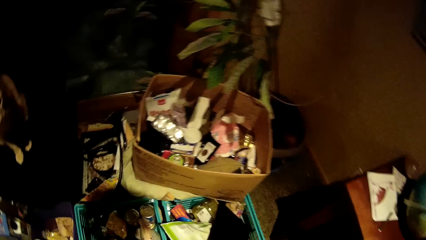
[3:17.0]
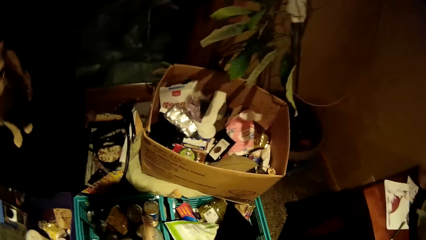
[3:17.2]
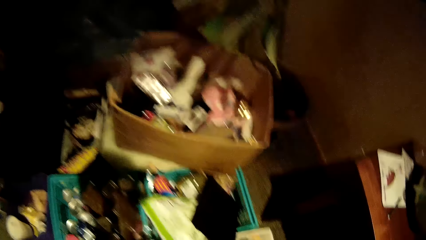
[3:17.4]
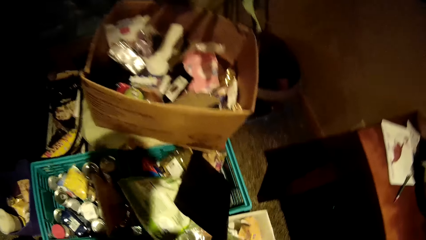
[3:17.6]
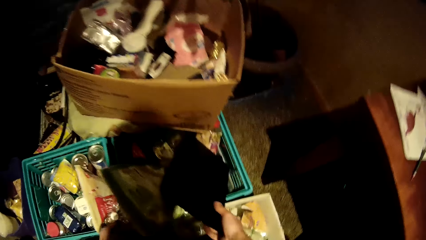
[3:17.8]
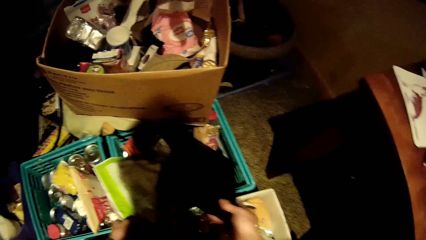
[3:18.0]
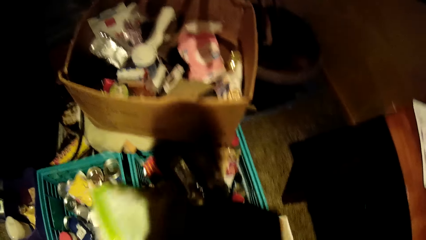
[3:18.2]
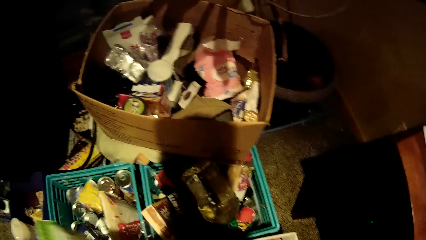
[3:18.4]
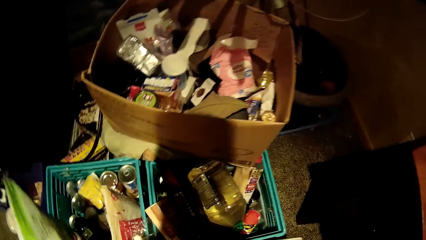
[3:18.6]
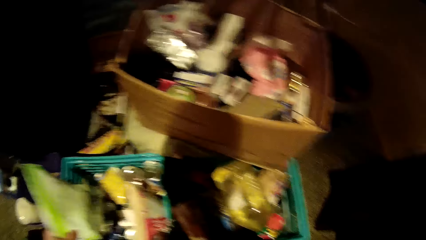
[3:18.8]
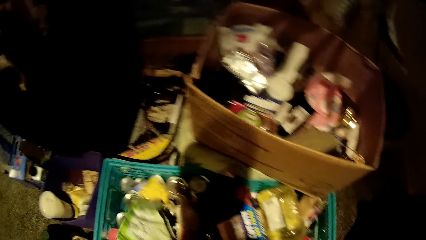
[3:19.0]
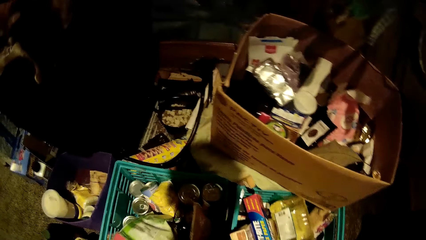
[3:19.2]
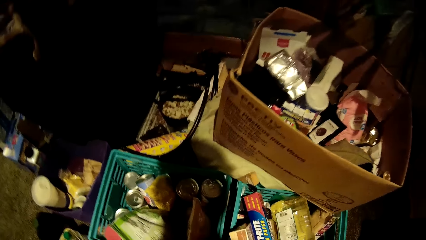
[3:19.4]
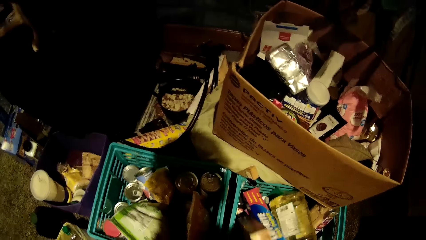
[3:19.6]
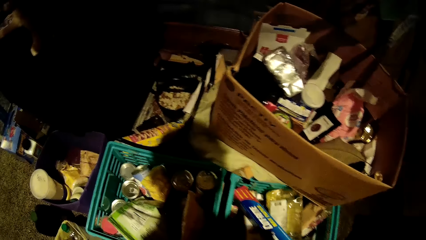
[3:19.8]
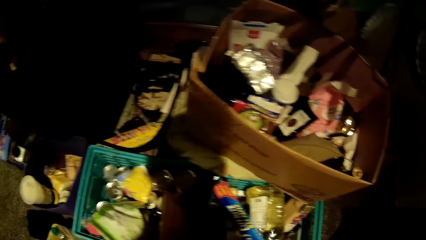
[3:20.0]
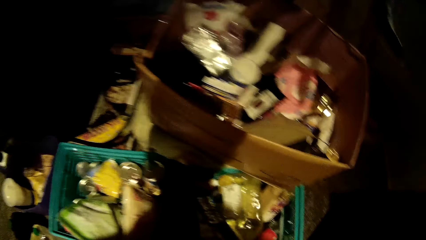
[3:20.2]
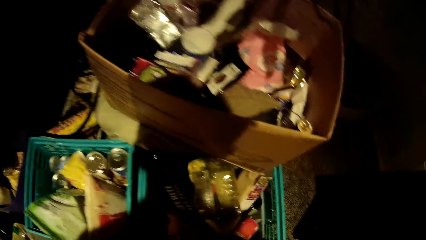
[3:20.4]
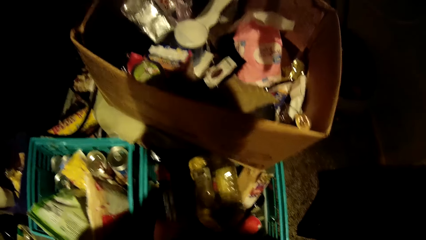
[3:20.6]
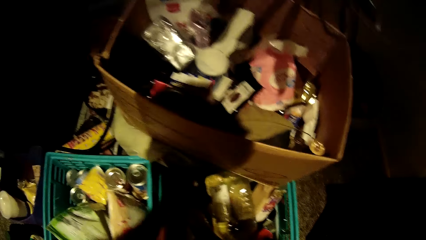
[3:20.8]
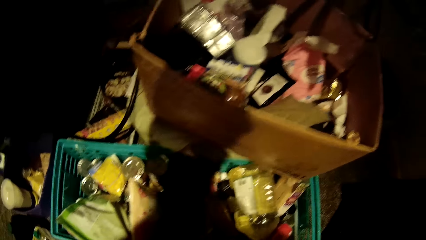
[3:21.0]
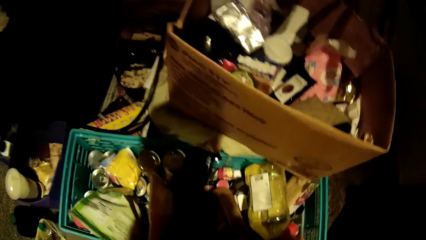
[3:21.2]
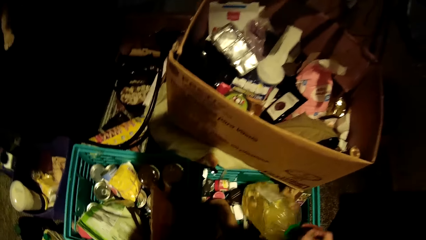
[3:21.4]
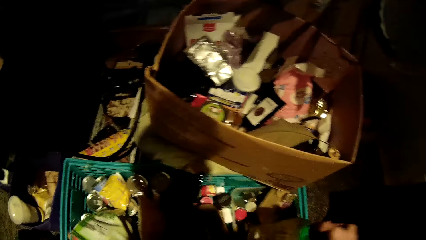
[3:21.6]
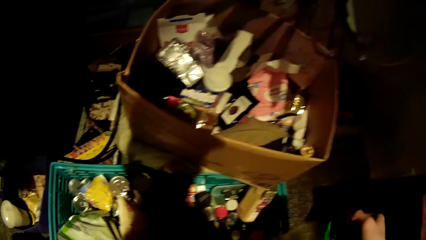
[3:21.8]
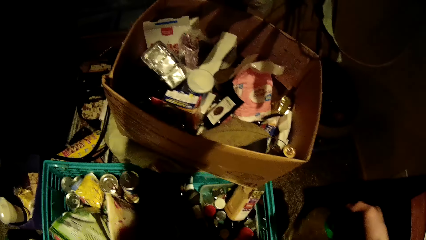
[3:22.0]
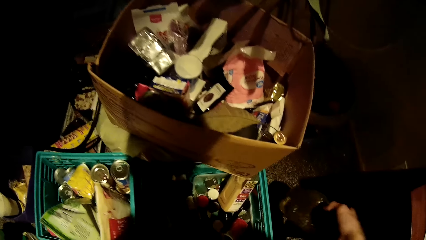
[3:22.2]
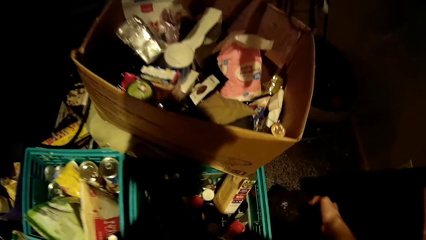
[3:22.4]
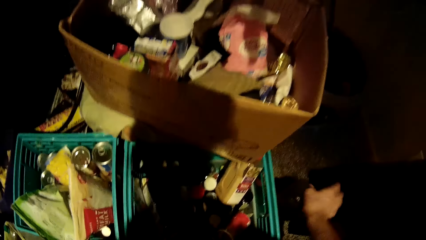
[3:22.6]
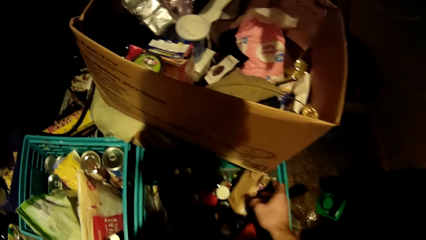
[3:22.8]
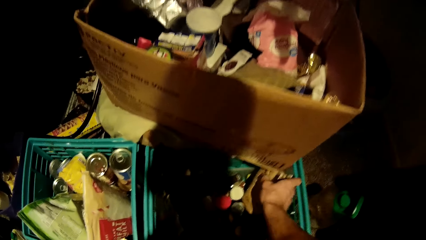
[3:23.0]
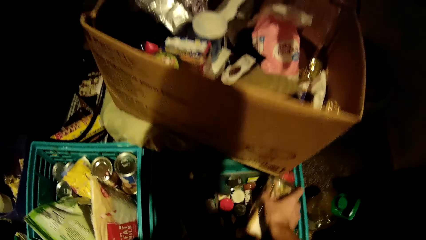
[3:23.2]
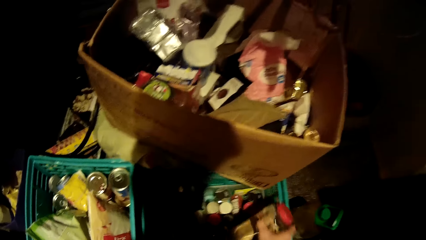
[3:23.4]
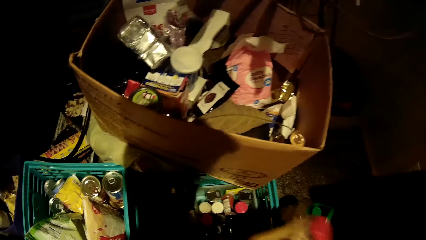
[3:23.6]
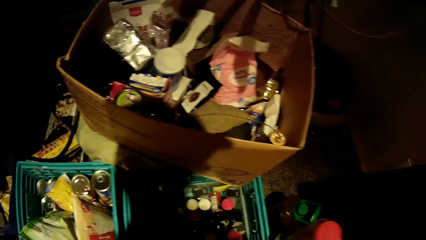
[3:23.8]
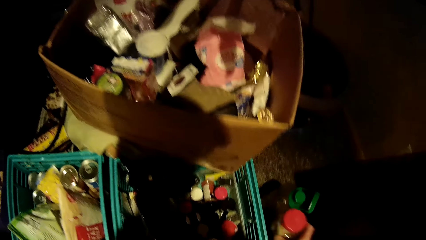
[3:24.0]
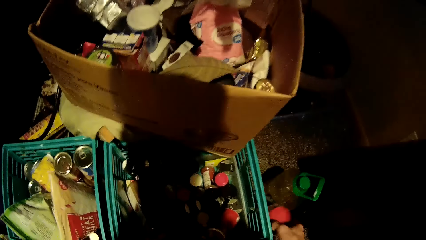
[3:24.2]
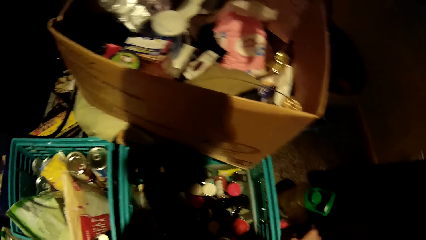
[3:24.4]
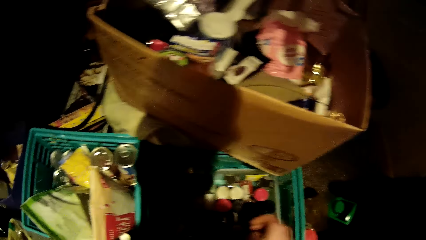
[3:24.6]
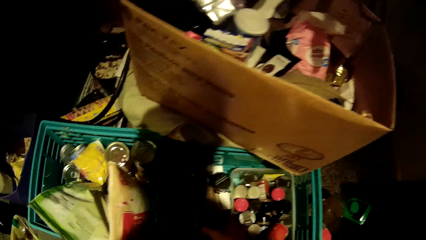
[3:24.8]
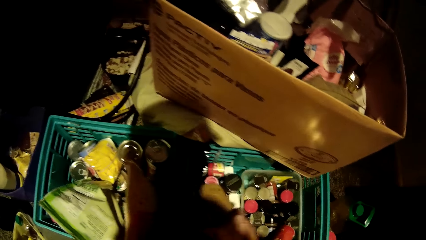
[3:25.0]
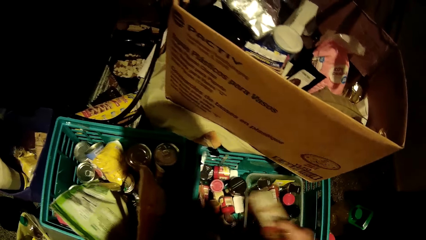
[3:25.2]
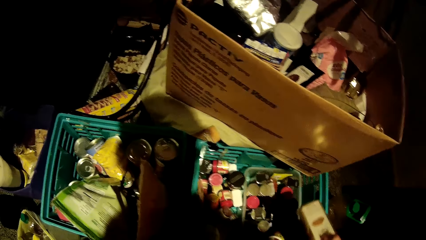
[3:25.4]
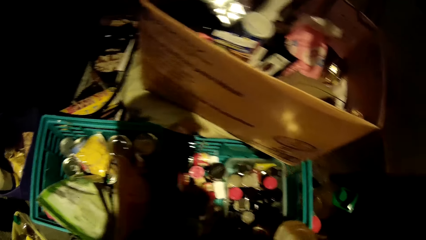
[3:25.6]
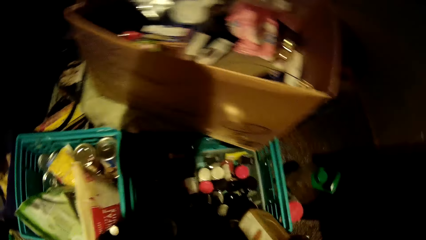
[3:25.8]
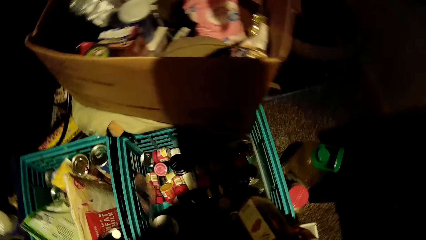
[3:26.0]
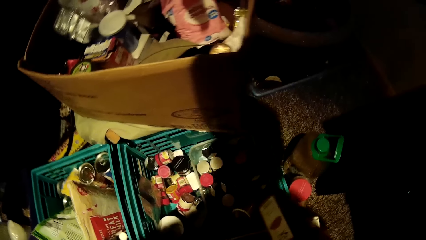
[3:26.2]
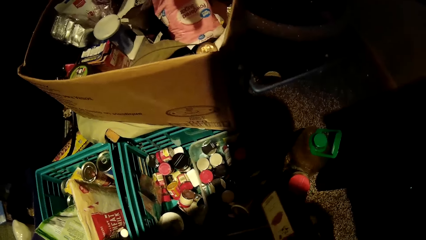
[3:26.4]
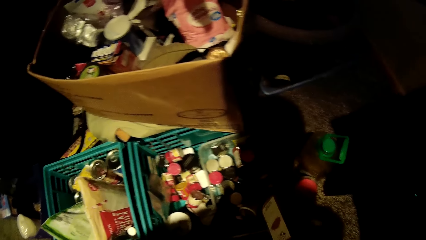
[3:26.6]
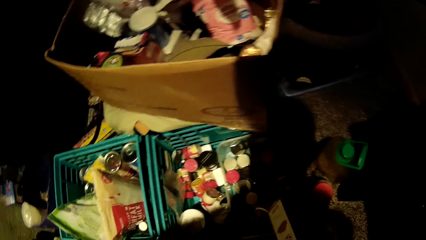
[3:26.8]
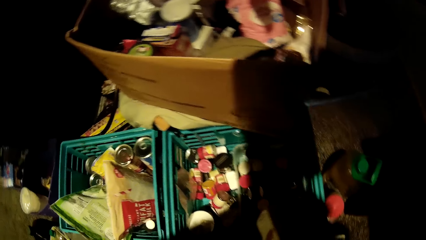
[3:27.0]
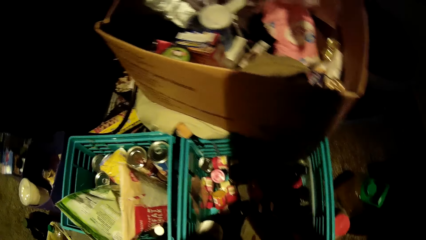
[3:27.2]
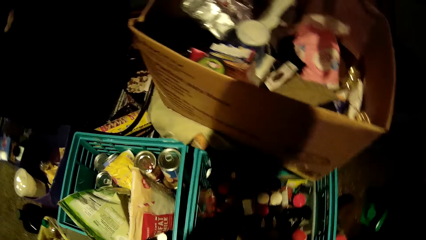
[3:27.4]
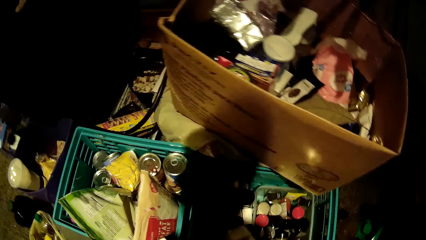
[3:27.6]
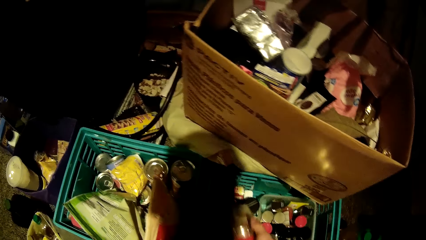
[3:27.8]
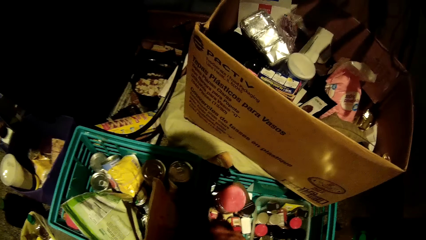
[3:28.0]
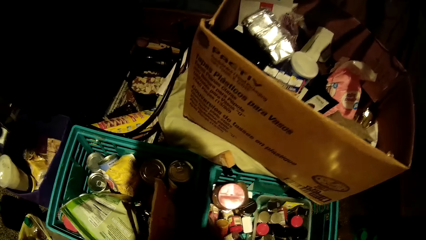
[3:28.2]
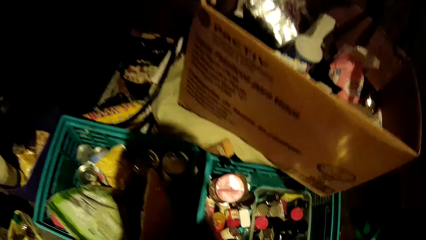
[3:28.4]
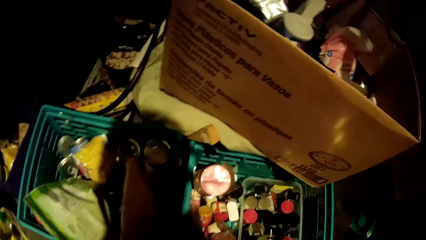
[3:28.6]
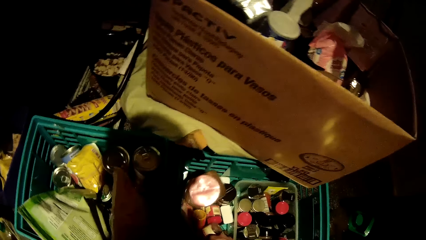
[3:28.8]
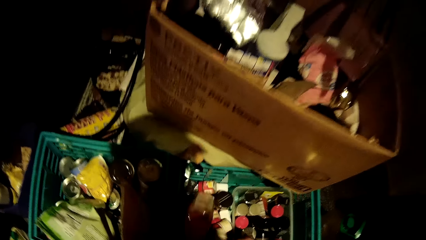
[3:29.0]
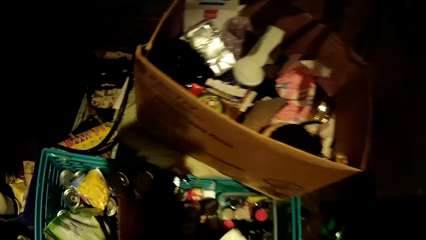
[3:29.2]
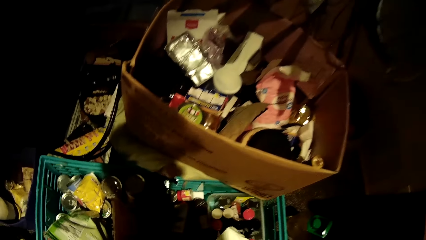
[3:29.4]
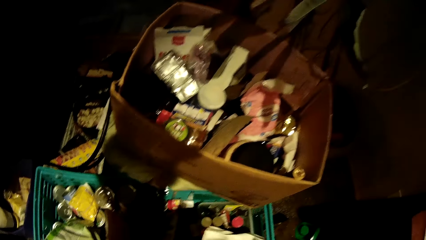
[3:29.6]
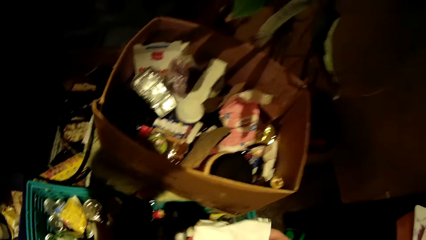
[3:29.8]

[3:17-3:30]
The camera wearer picks the cardboard from the green basket with his right hand. He picks the sachet of milk from the green basket with his left hand. He places the items in his hands in the green basket. He picks a carton of toothpaste from the green basket on the floor with his left hand. He picks a keg of vegetable oil from the green basket on the floor with his right hand. He places the keg of vegetable oil on the floor with his right hand. He picks bottle items from the crate, placing them down. He picks a jar of nuts from the green basket on the floor with his right hand. He places the jar of nuts on the floor with his right hand. He interacts with the items in the green basket on the floor with his right hand. He picks up a piece of paper from the green basket with his right hand. He picks a packet of something from the crate.

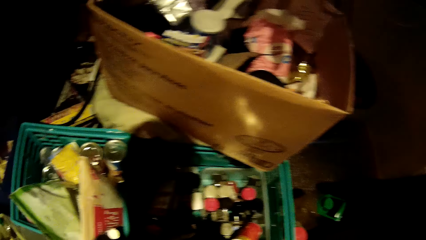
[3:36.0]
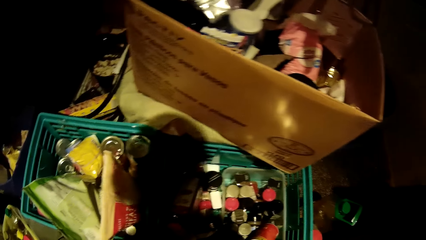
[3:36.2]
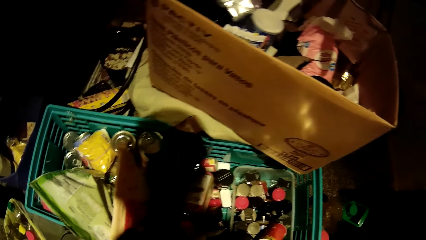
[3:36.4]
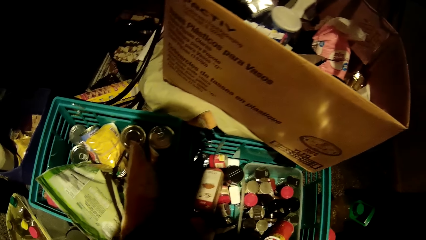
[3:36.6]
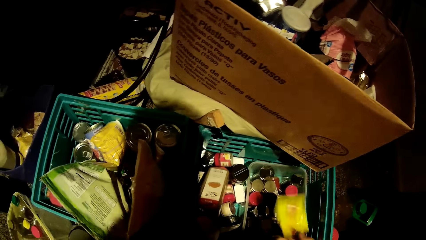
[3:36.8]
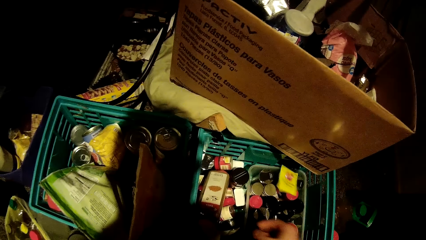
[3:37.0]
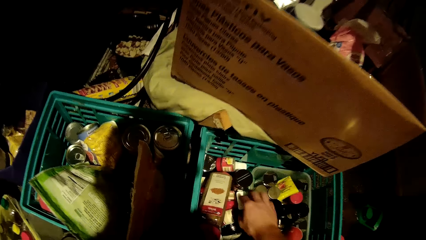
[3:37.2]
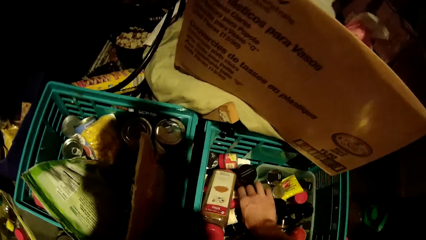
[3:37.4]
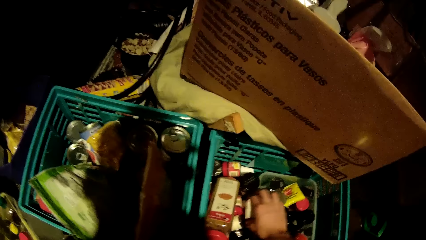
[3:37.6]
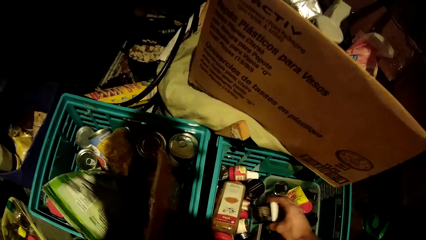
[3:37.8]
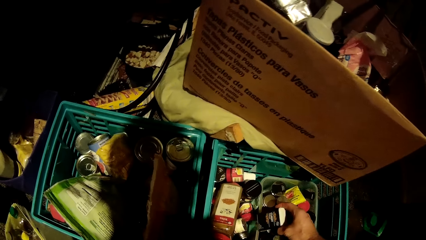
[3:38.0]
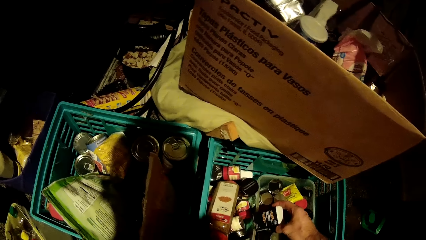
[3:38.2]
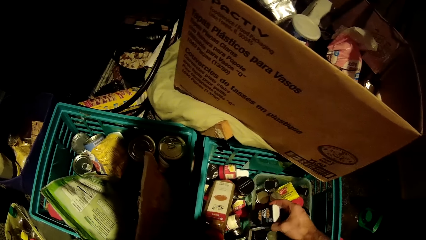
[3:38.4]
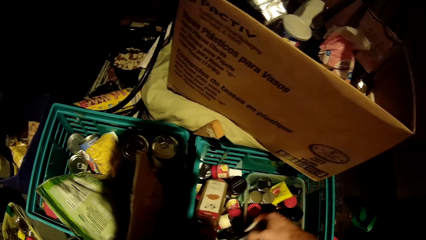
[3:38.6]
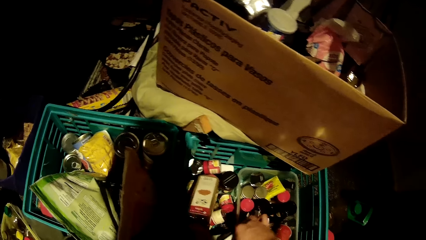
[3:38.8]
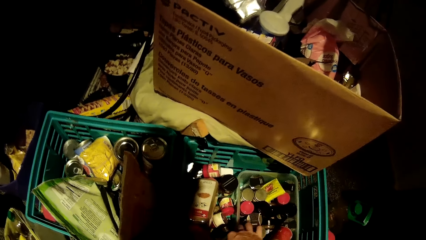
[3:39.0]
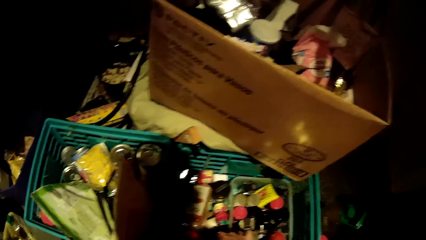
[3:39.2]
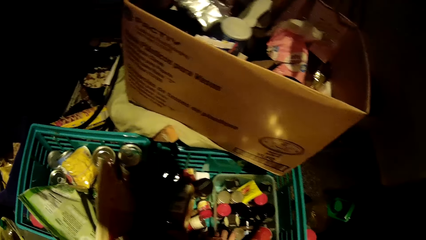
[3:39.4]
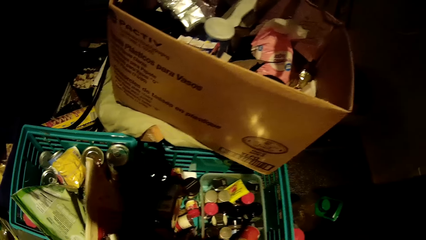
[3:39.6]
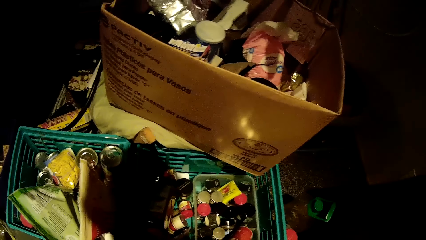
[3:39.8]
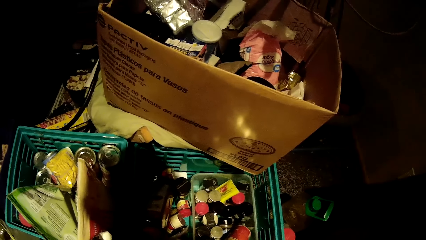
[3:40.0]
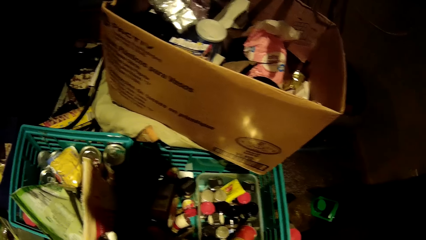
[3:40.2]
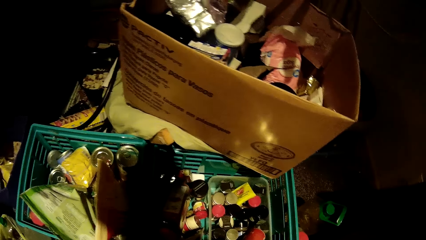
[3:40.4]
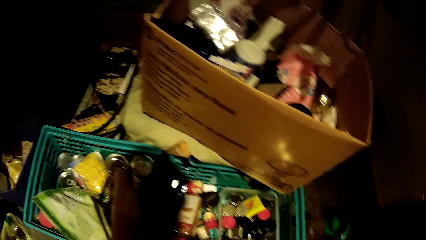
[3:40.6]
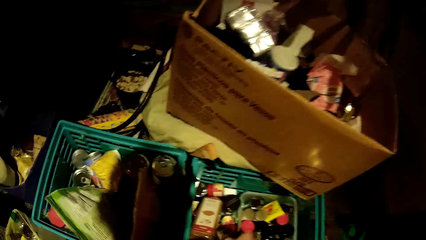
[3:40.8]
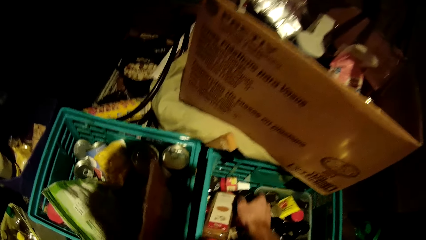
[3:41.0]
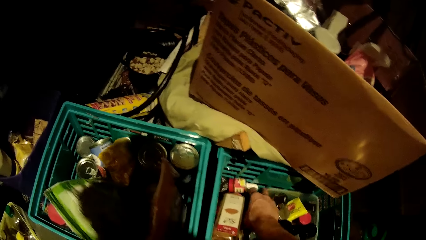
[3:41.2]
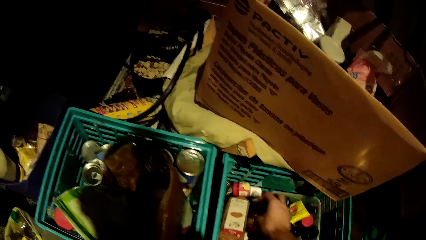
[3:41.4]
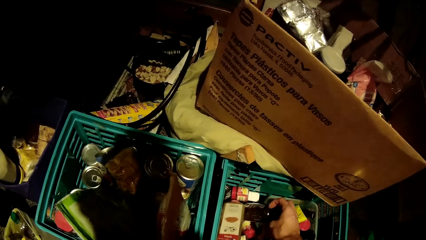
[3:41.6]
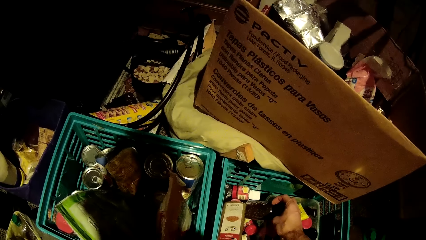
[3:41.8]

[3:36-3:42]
The camera wearer throws a packet of something to the crate. They pick up a bottle of something from the crate.
